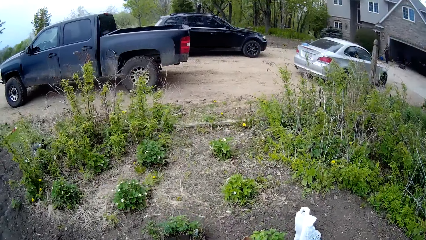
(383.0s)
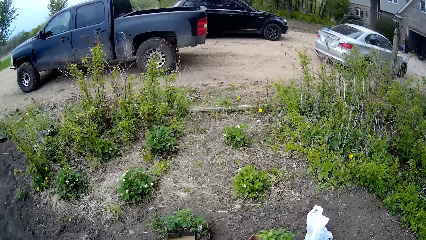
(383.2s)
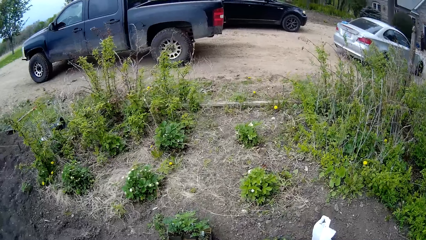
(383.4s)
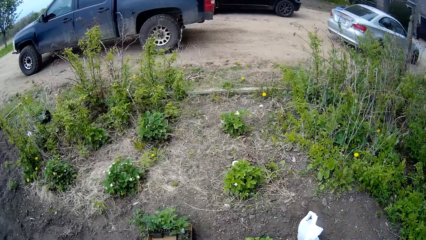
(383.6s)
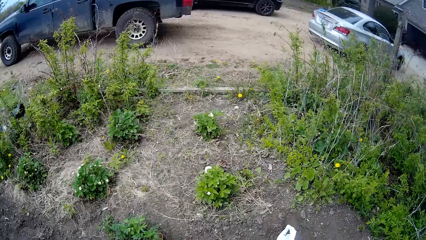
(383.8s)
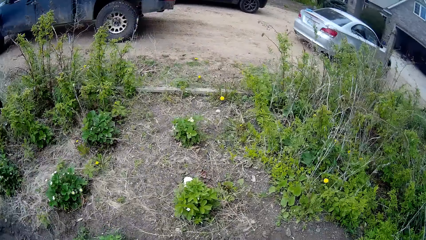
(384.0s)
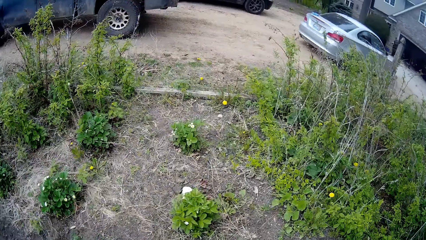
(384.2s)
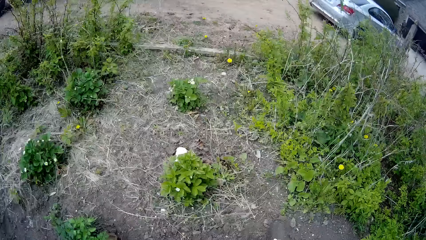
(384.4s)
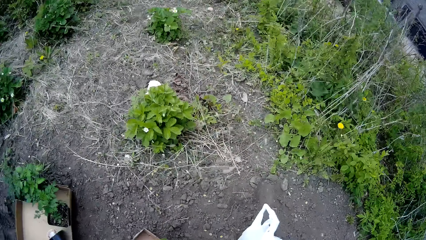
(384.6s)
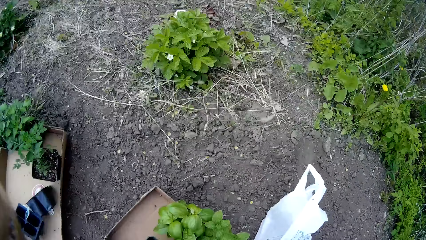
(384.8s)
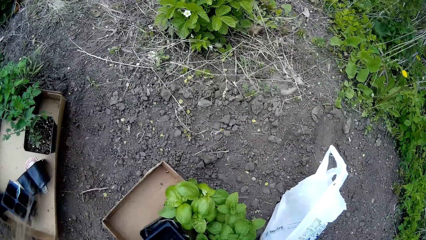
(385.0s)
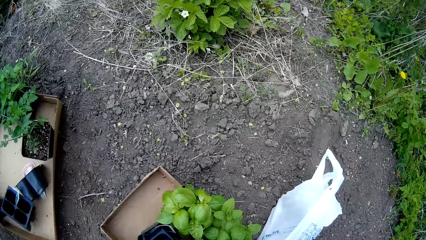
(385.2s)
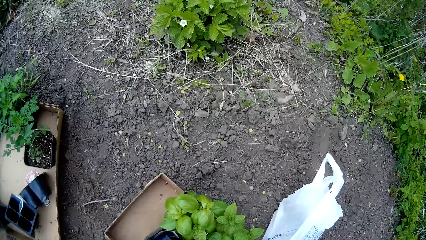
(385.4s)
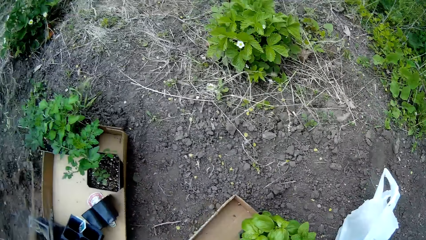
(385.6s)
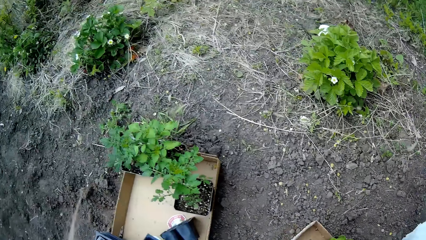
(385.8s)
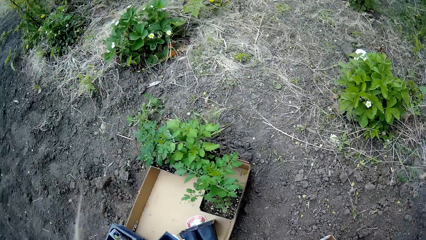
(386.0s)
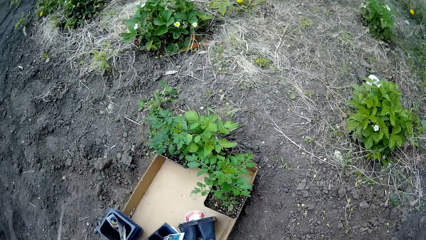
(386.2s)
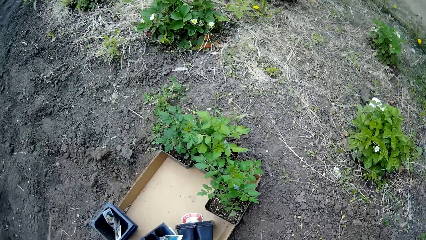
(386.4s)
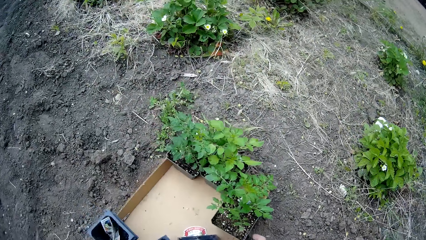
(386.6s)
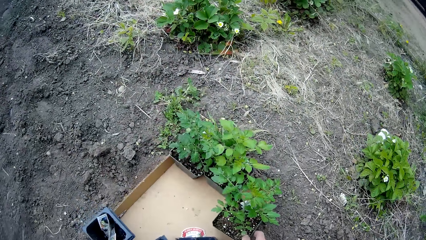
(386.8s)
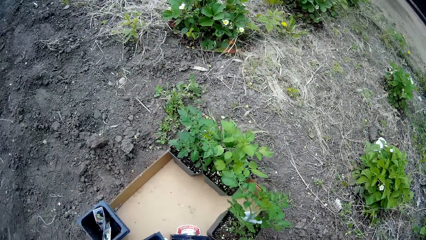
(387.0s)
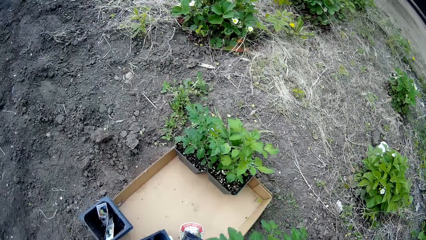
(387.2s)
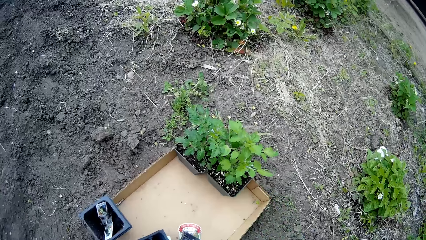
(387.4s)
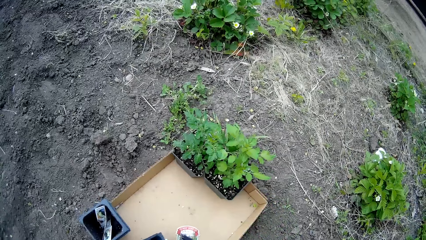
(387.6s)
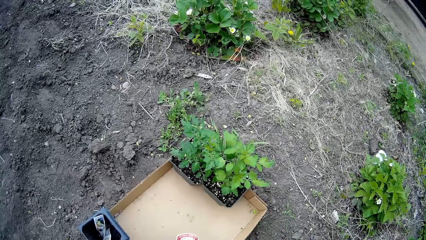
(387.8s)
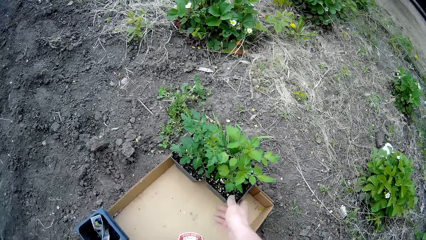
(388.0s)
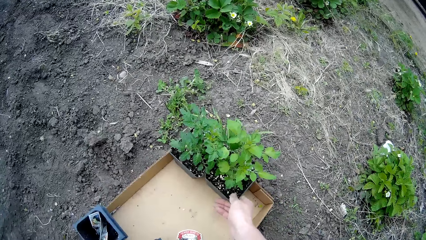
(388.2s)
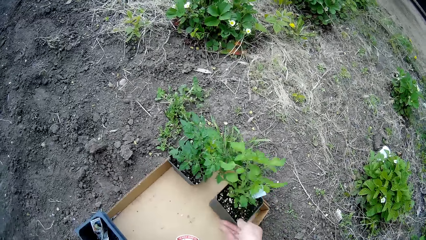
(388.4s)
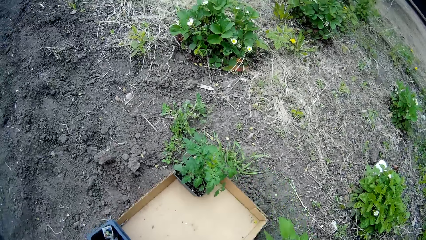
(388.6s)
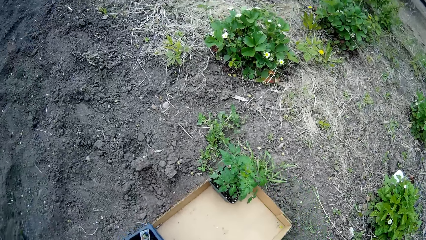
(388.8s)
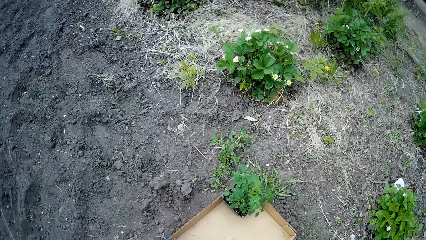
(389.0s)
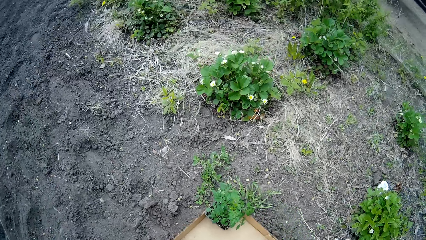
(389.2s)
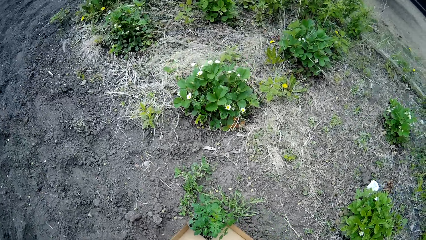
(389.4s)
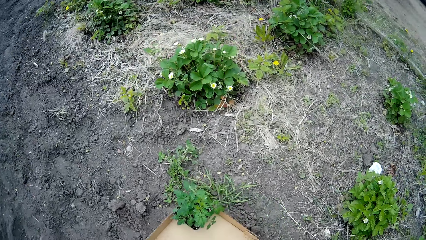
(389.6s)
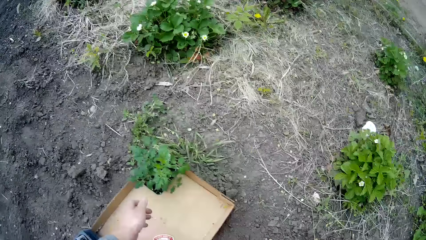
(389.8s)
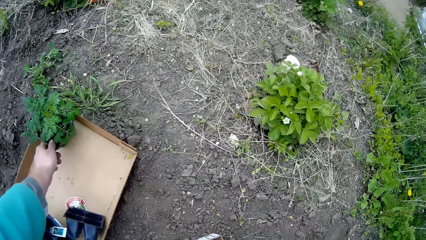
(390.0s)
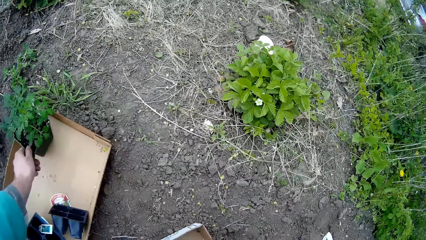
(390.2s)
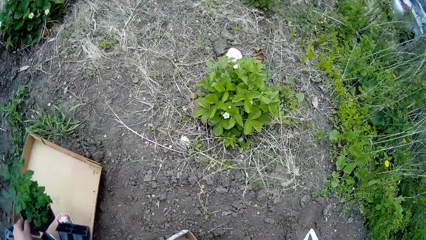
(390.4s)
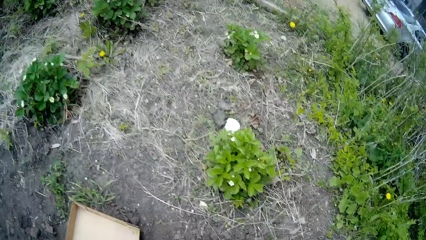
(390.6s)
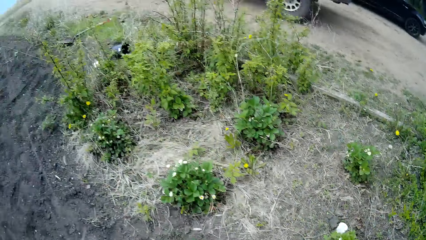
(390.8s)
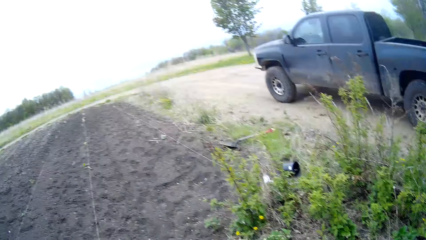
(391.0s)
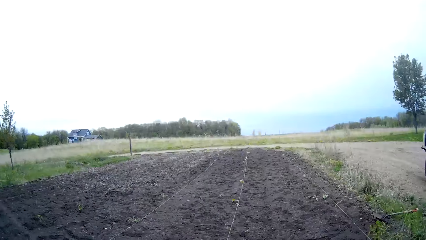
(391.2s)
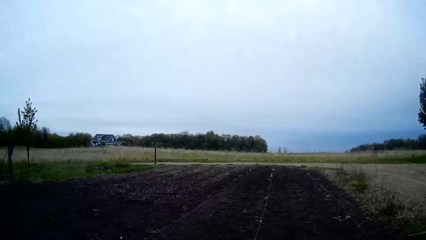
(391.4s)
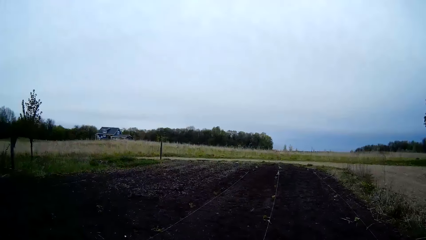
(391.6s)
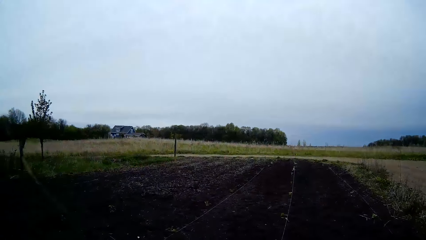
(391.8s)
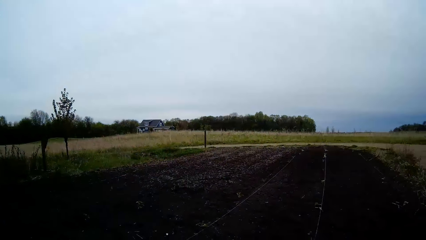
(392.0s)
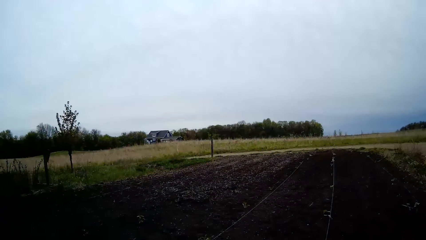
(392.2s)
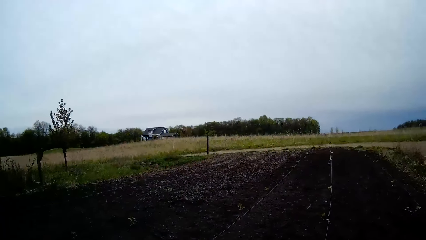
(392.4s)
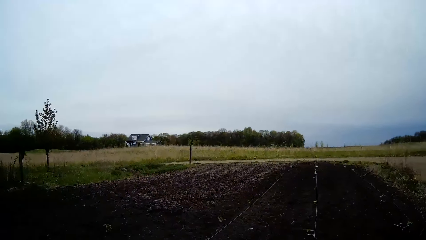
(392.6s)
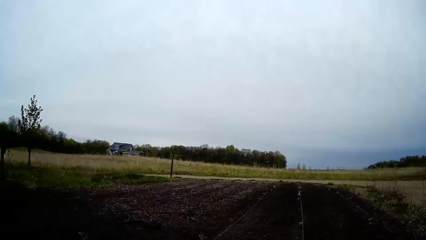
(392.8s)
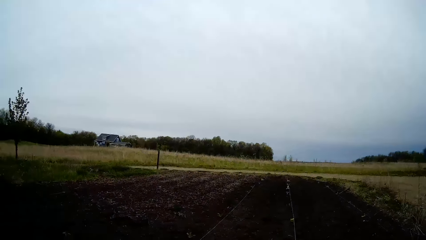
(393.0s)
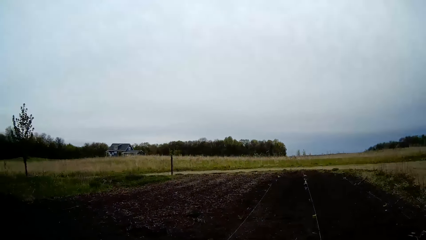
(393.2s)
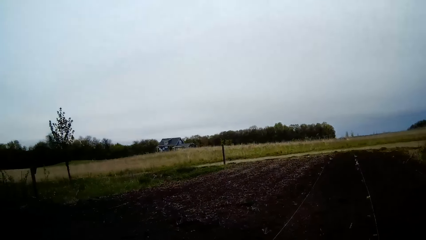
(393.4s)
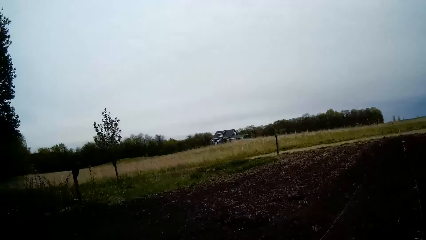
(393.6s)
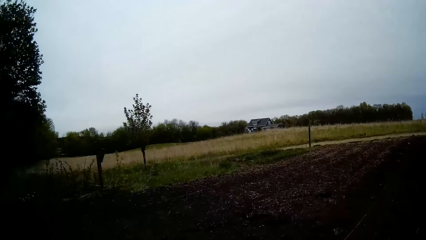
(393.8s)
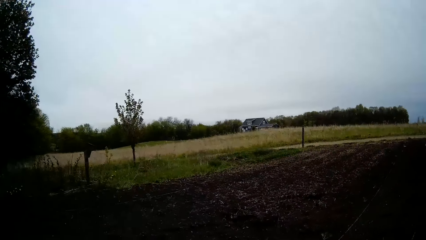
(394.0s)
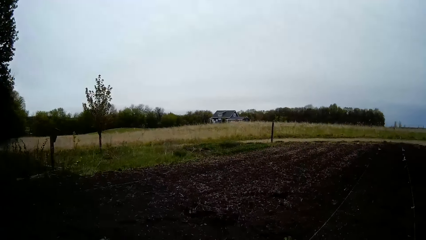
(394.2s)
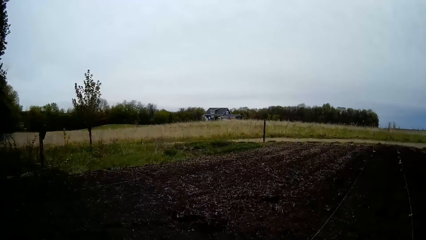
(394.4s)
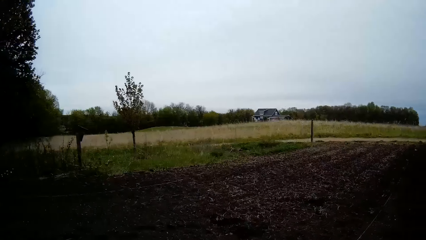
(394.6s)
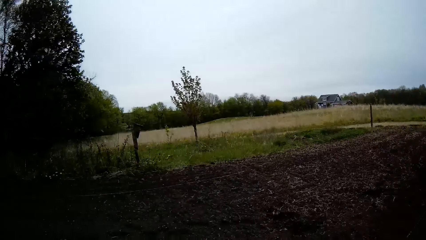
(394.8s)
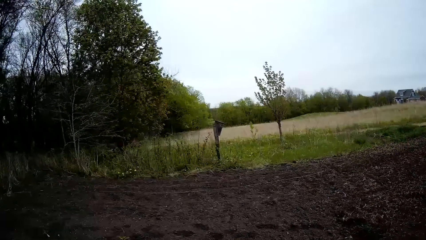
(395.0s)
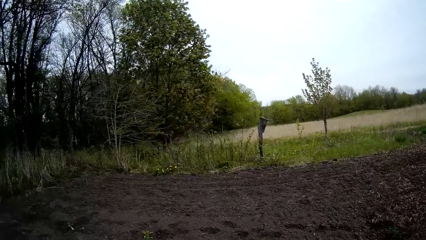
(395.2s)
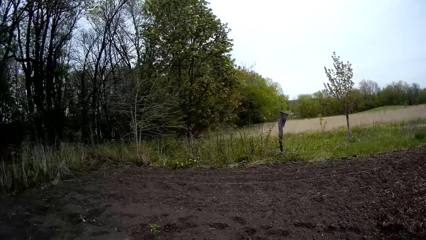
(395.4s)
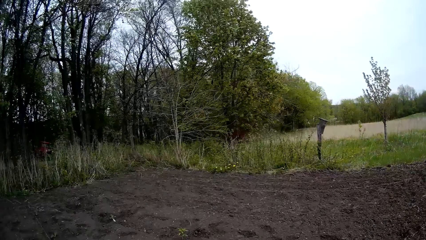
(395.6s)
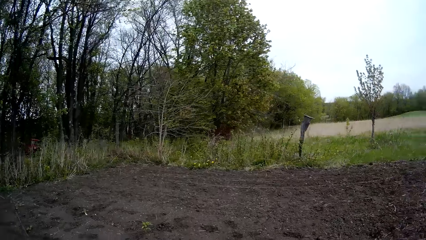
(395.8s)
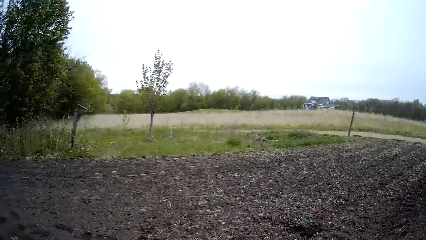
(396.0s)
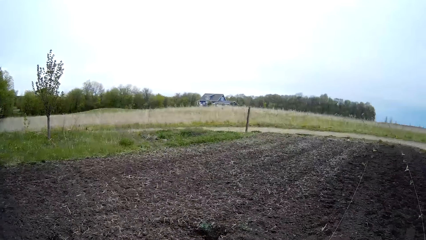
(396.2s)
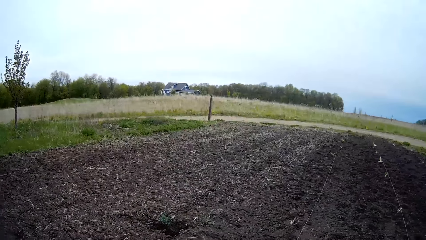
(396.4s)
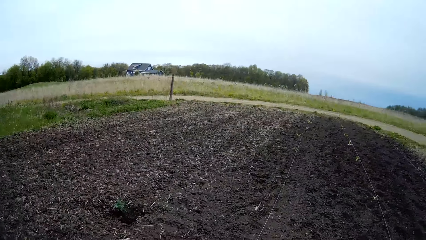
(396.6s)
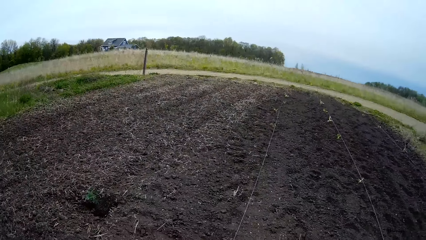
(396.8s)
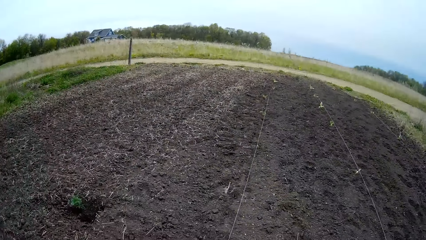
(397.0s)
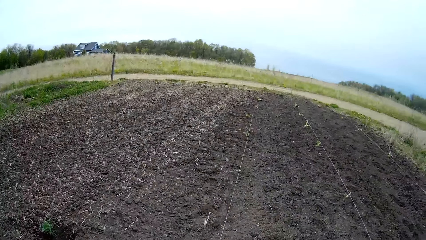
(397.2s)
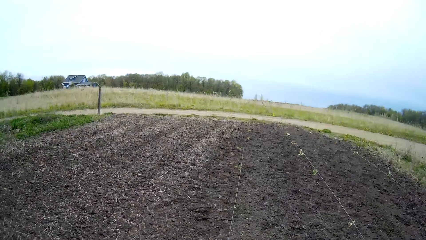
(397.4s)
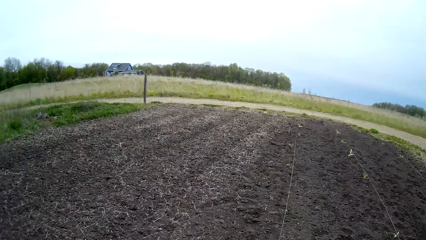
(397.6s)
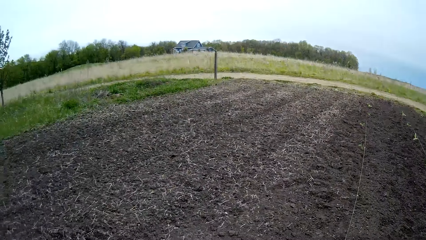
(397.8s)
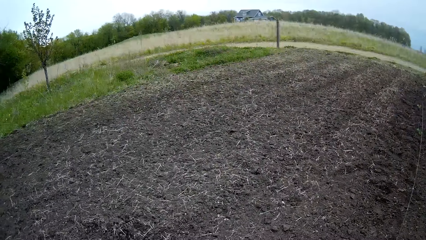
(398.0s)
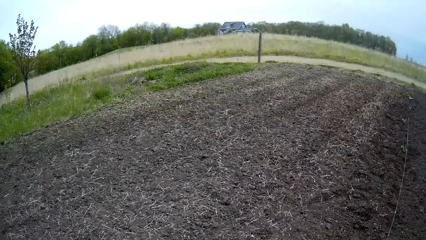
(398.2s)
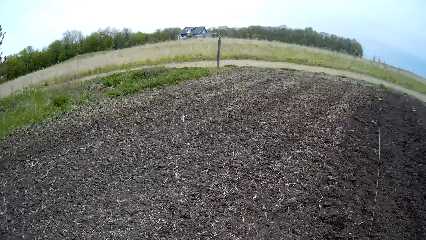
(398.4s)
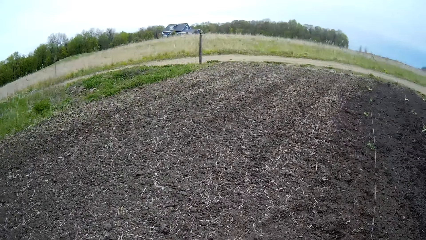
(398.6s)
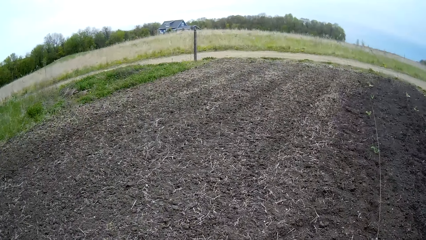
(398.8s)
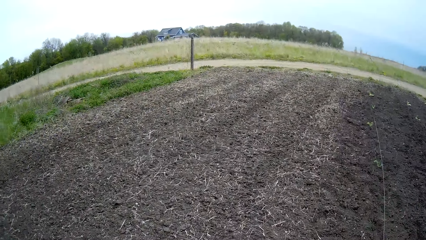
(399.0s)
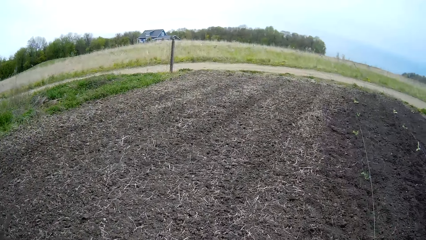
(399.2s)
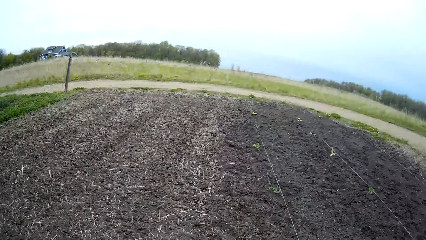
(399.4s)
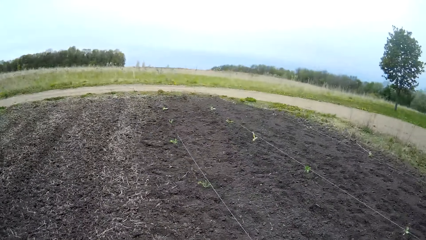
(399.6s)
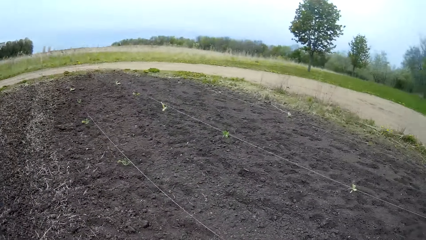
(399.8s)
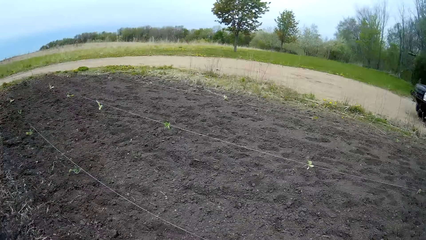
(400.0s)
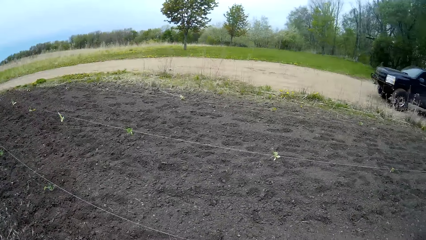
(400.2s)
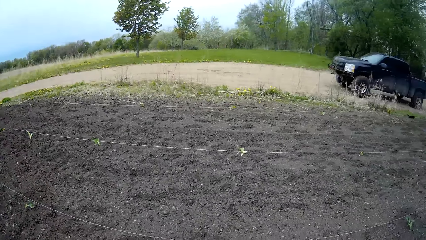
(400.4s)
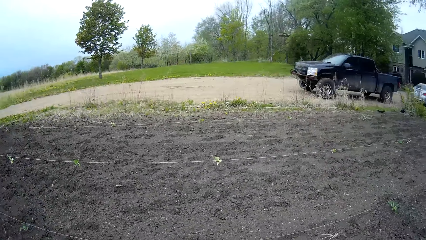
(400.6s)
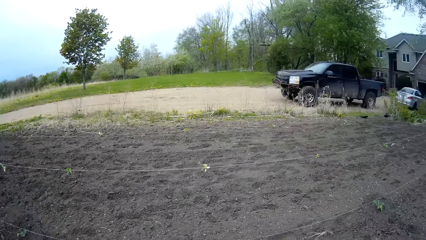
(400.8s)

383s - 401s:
The camera wearer sprinkles water on the plant. He looks around. He carries a plant pot from the ground with his right hand. He does so again. He carries the plant pot from the ground with his left hand. He moves around the field.
